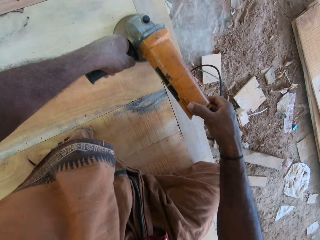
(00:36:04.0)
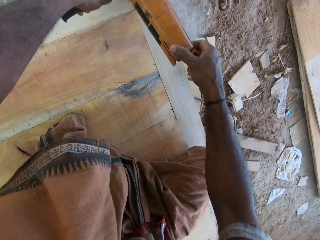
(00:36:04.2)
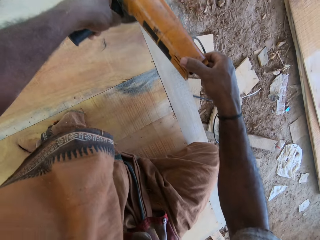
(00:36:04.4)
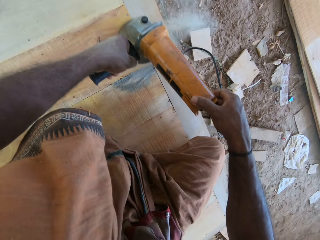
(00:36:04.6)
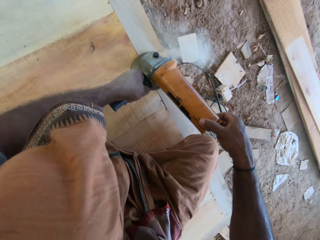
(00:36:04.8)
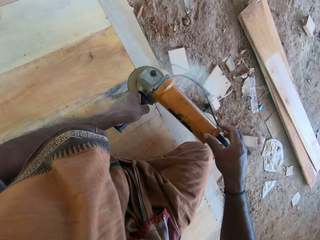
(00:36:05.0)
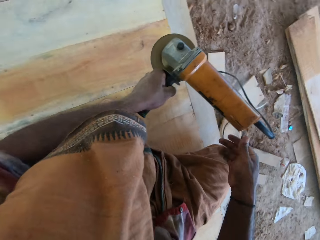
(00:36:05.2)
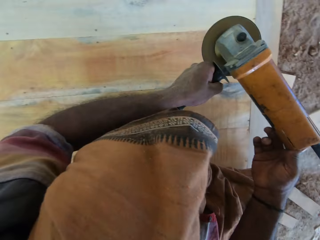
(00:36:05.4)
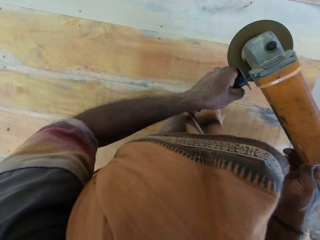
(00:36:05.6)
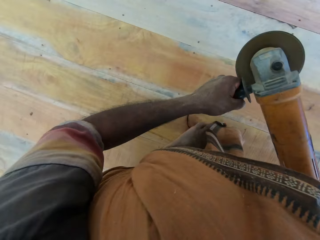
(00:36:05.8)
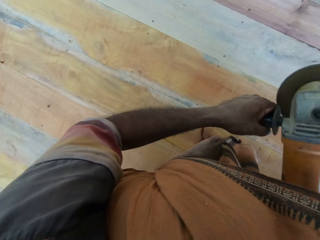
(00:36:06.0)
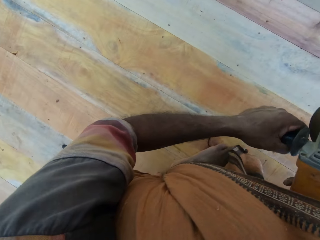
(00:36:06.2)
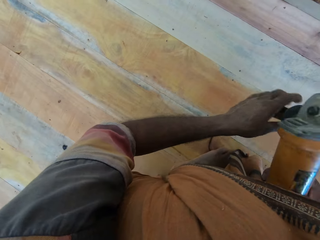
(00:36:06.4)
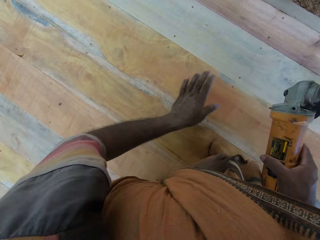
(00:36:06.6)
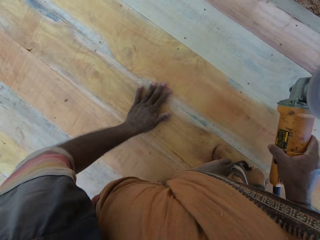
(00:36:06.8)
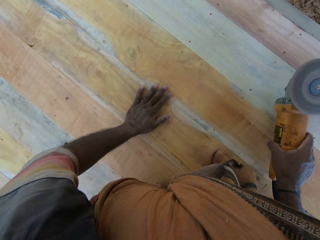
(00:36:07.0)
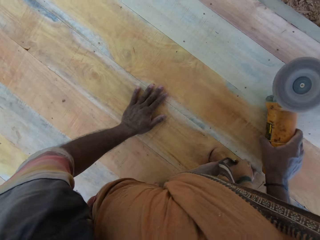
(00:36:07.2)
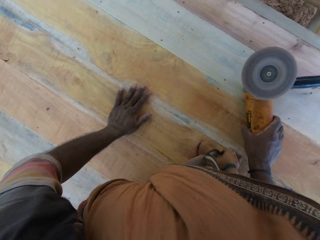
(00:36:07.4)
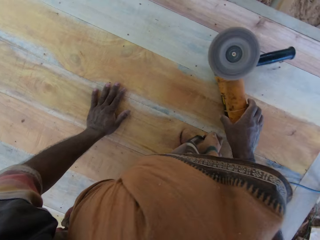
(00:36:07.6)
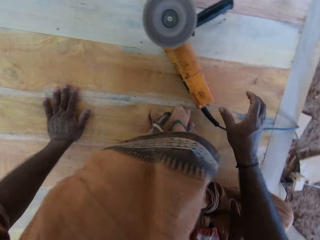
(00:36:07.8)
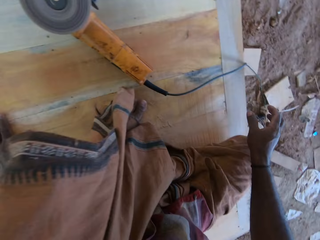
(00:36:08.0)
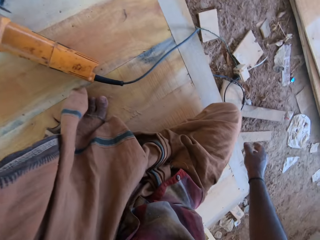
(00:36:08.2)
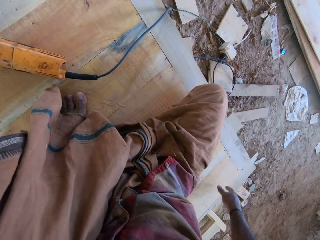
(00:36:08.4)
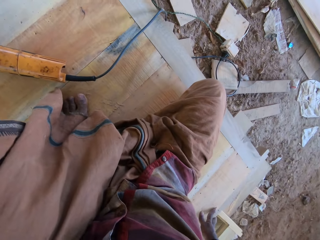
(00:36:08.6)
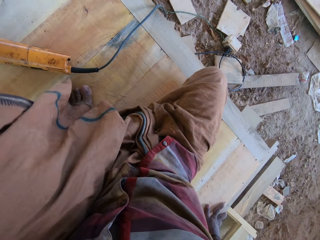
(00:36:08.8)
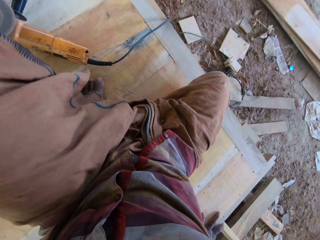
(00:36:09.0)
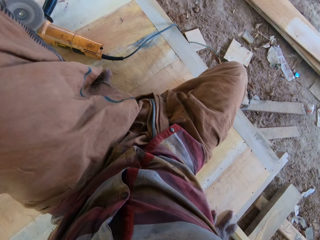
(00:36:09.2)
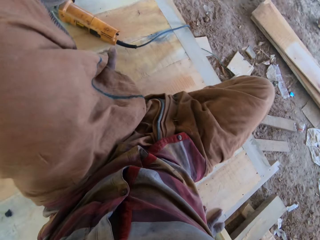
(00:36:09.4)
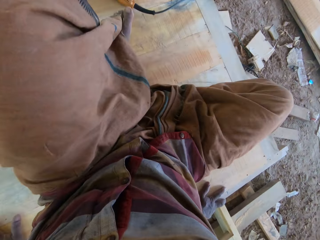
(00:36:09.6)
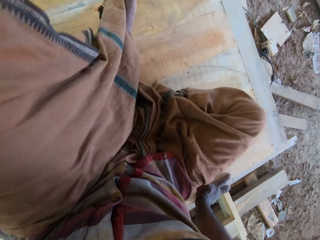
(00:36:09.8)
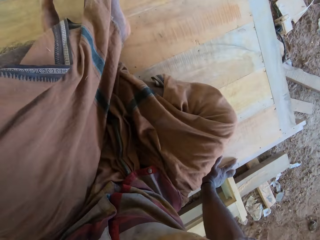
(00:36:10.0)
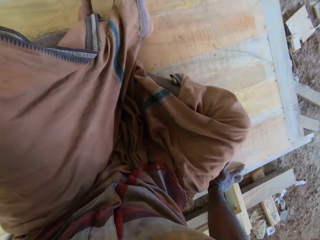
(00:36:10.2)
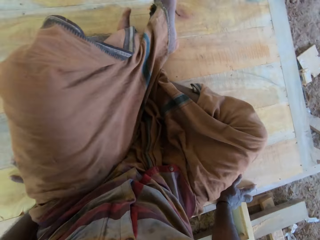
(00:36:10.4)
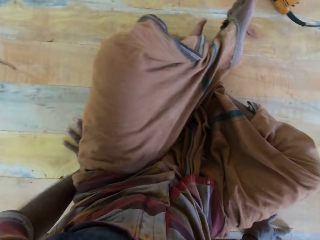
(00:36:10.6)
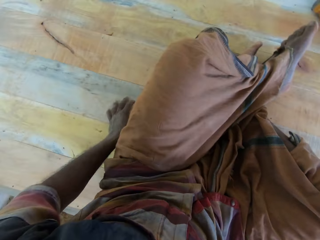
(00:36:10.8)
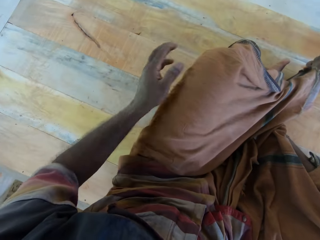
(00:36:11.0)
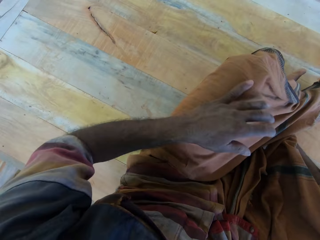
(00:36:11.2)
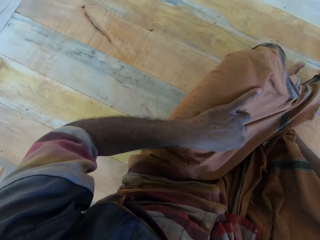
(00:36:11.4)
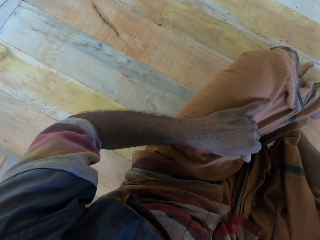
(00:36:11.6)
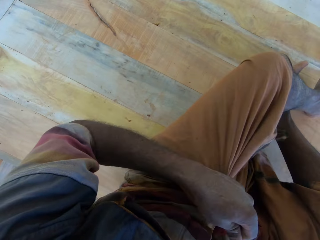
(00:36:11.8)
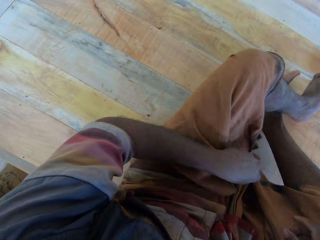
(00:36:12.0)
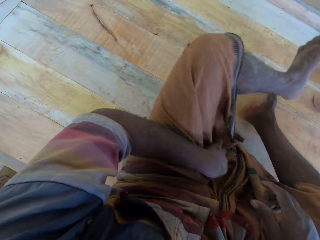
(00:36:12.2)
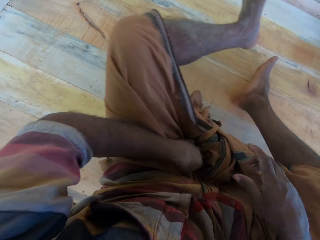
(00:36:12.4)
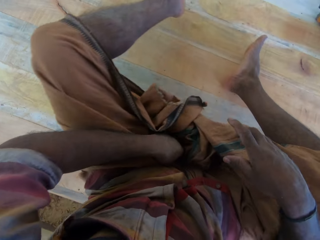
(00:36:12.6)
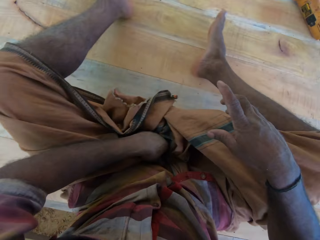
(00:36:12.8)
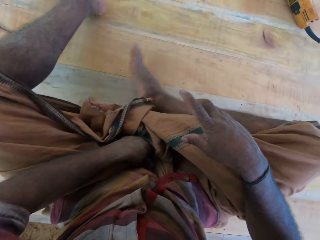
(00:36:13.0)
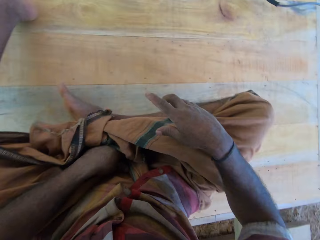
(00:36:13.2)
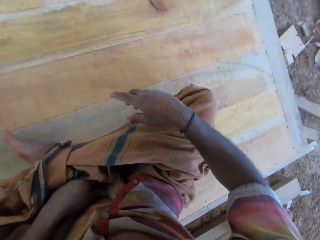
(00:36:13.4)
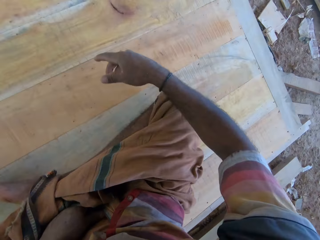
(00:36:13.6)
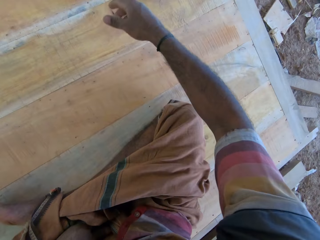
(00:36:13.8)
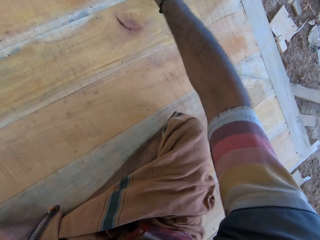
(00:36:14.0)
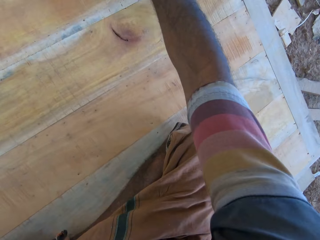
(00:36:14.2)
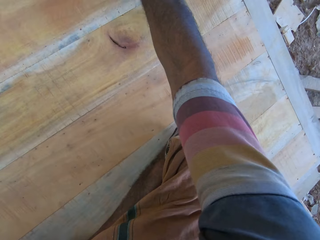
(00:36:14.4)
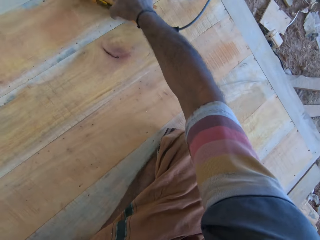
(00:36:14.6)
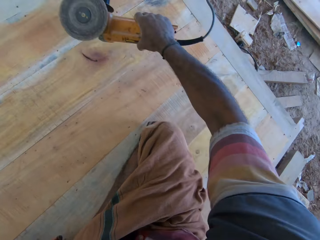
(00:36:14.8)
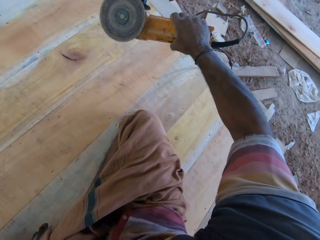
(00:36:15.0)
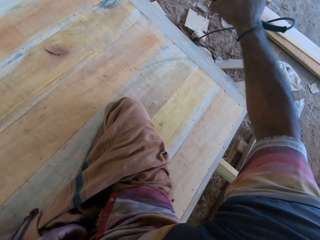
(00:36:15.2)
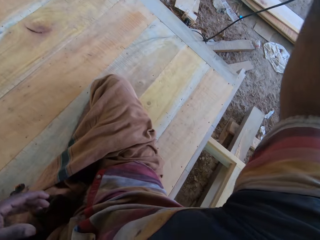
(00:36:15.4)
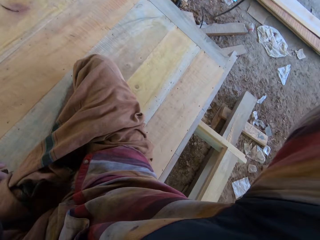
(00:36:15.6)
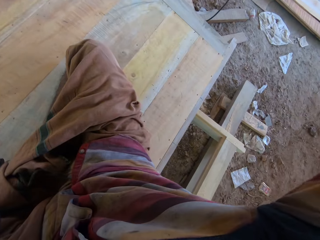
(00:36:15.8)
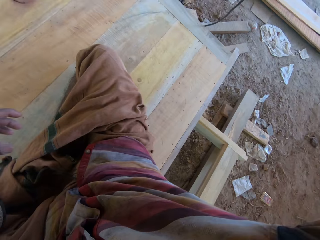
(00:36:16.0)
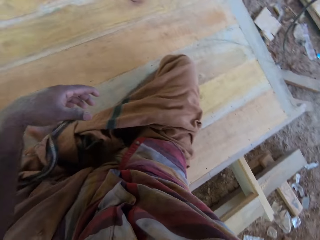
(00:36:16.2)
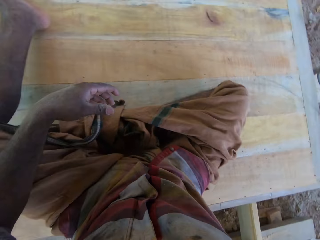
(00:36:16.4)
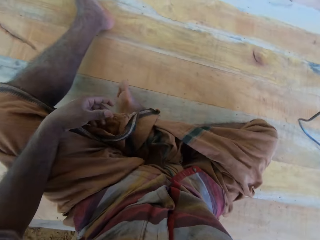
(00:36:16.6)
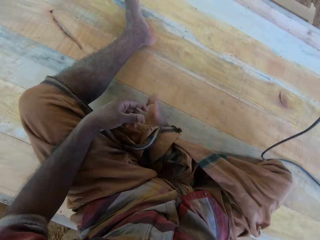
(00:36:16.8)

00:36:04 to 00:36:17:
The camera wearer holds the smoothing machine or wood sanding machine. They put down the wood sanding machine. They sit on the wood. They change position. They put the left hand on the lap. They move the legs. They pick up the smoothing machine.

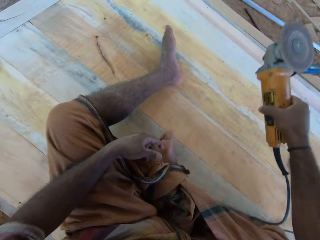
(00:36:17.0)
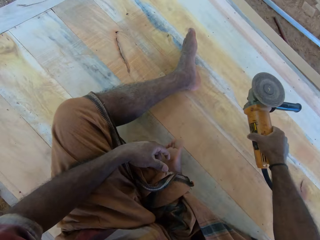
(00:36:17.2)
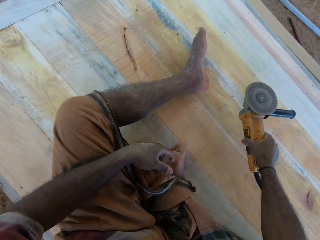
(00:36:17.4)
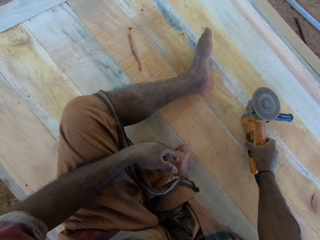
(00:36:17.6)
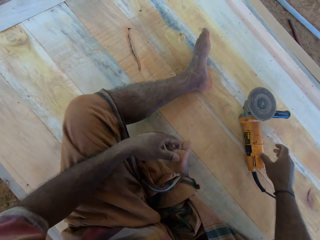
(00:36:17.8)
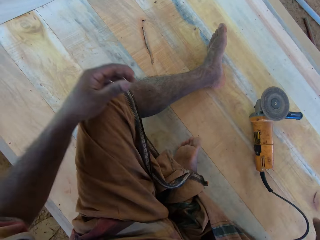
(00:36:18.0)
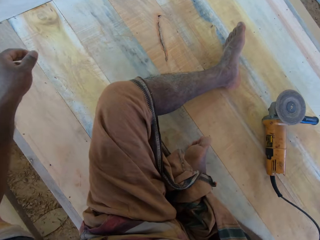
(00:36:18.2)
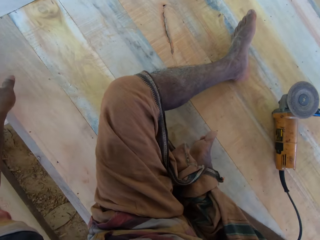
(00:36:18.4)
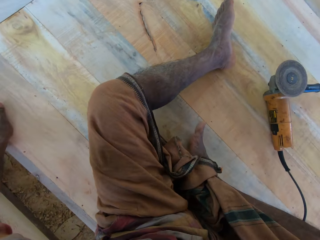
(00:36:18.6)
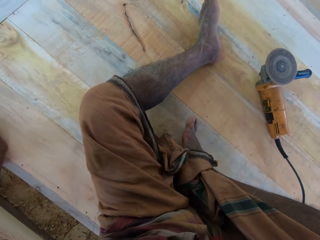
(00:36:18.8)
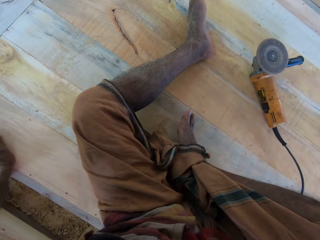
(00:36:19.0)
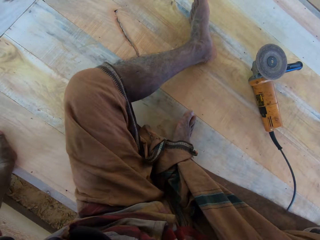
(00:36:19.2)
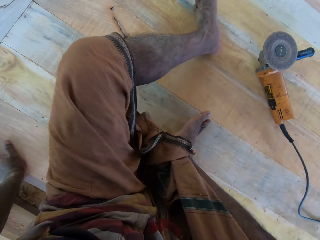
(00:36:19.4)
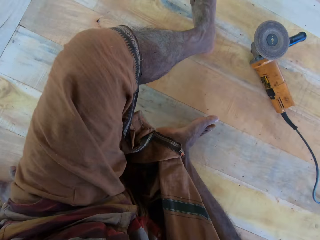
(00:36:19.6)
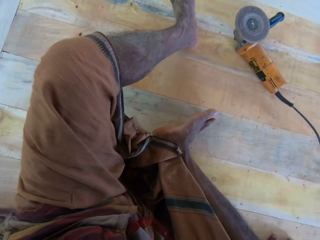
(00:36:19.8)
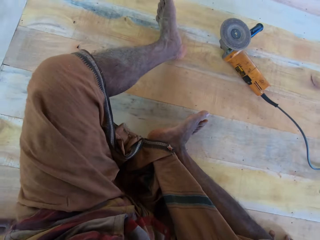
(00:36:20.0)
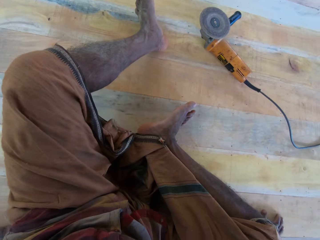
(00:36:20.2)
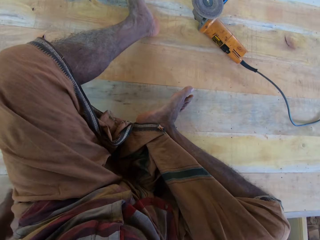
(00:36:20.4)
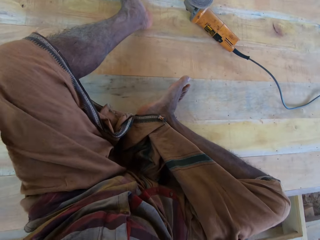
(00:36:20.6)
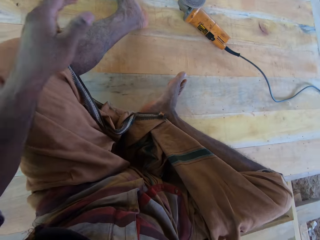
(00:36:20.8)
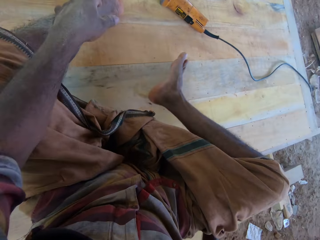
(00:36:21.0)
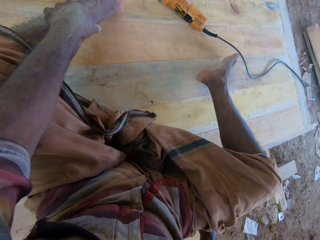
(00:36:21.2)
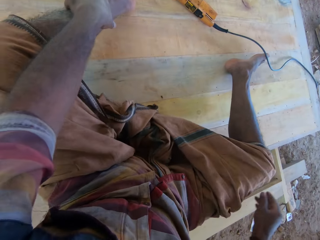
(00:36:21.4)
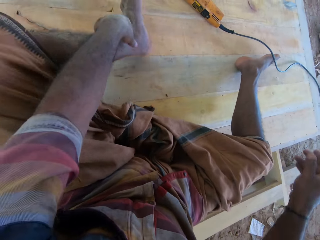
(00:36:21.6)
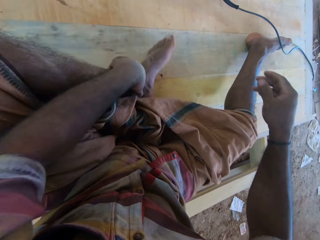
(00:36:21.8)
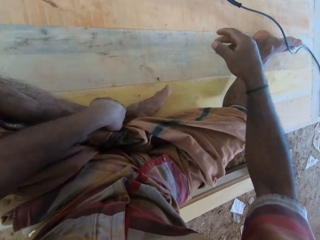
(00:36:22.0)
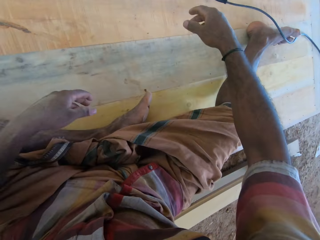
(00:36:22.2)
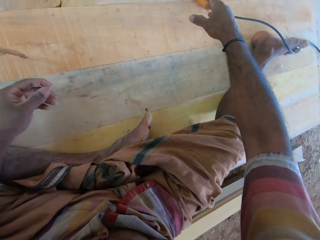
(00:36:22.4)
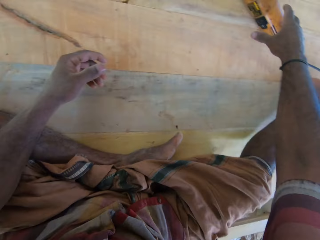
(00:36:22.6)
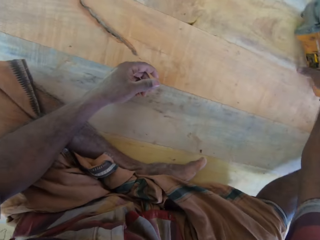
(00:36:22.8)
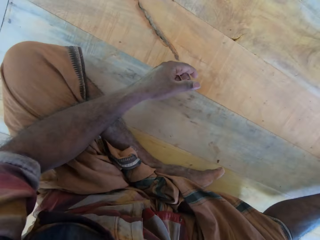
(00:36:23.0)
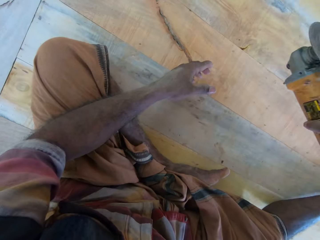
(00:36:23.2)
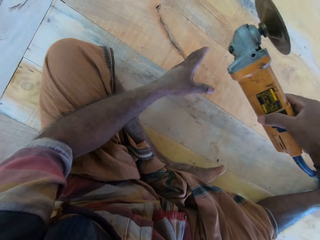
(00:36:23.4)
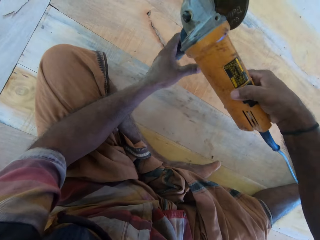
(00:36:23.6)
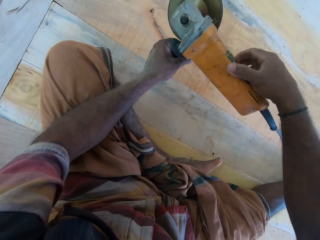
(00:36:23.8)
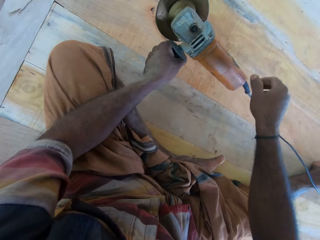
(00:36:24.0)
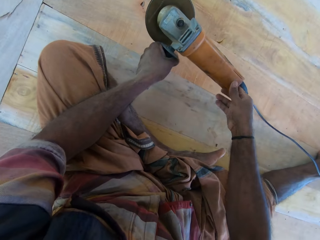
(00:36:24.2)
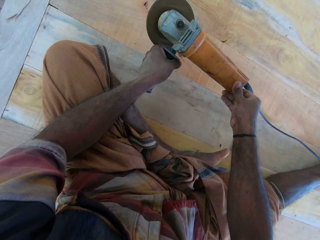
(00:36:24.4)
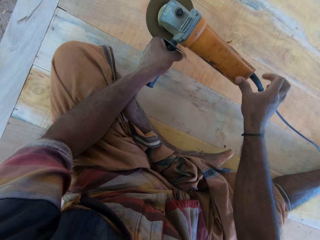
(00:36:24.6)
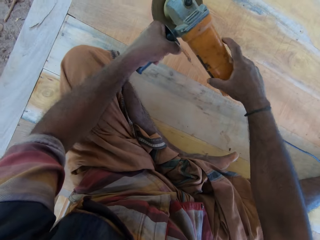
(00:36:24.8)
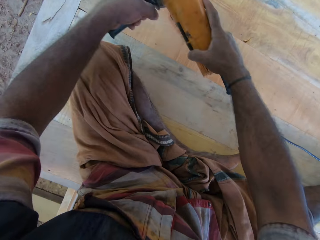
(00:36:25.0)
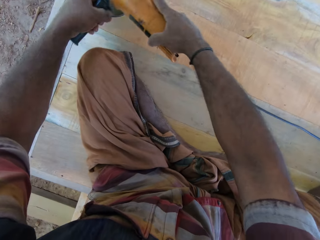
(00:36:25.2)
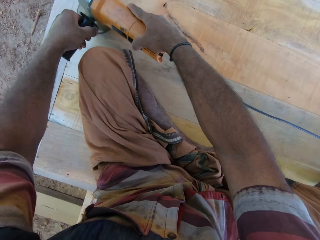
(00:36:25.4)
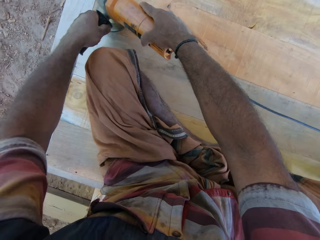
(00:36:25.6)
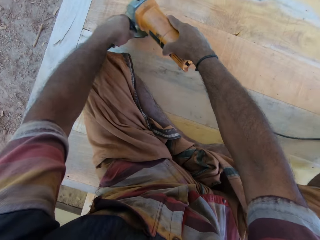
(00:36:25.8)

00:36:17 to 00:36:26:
The camera wearer places the grinder machine on the wood. He moves on the wood. He moves his leg. He folds his leg on the wood. He picks up the electric grinder machine from the wood. He passes the electric grinder to his left hand. He turns on the electric grinder.
